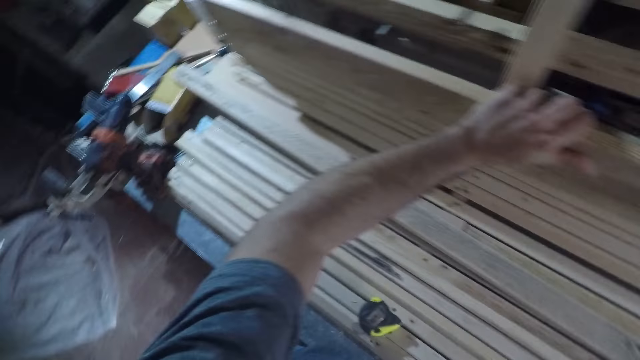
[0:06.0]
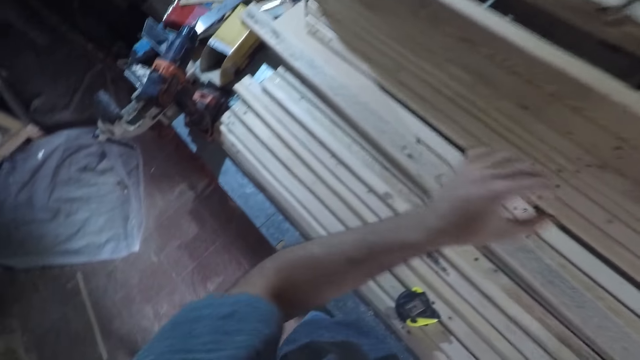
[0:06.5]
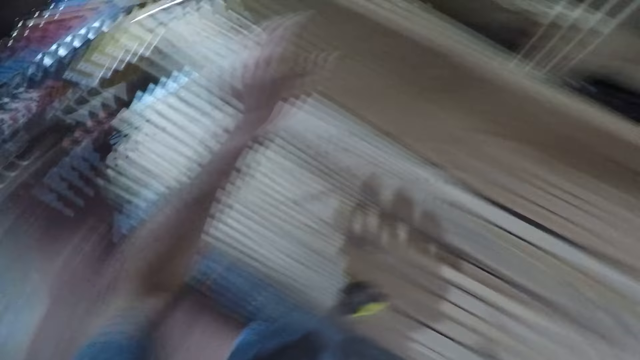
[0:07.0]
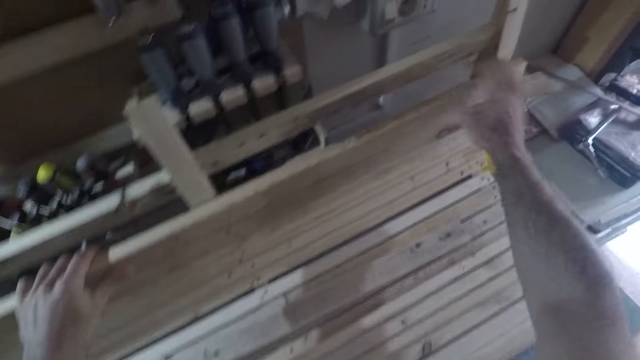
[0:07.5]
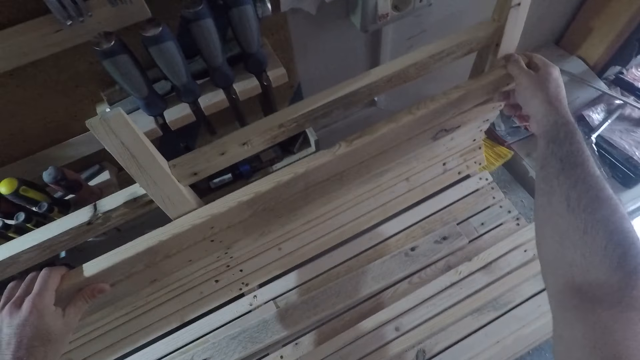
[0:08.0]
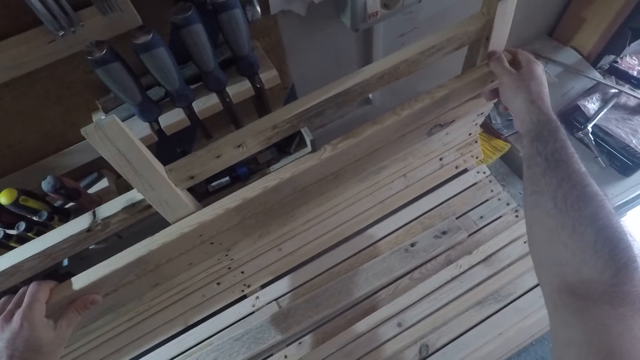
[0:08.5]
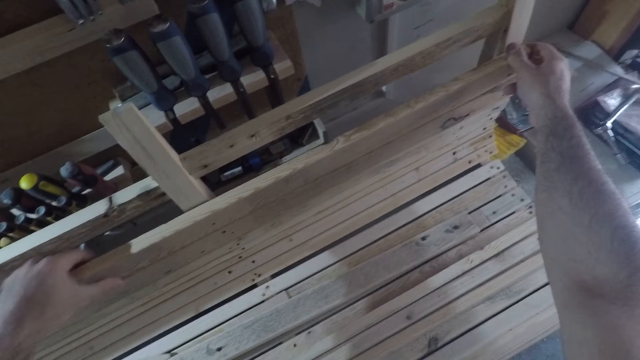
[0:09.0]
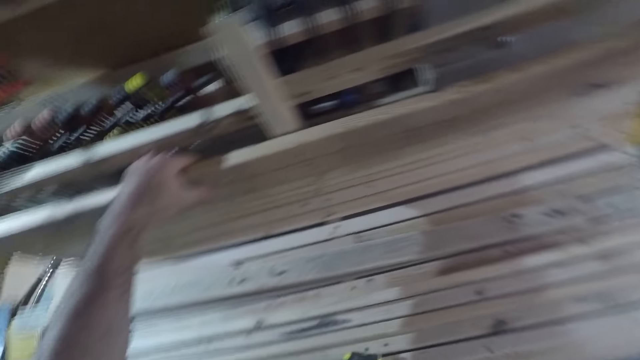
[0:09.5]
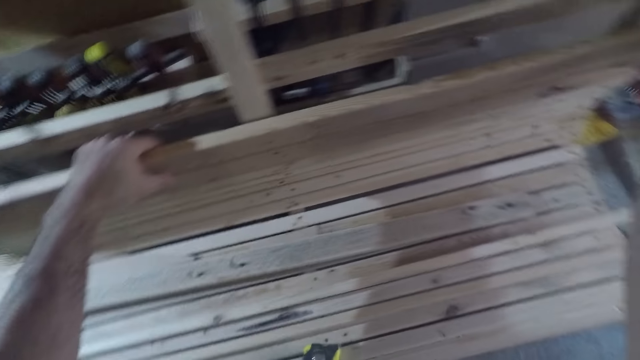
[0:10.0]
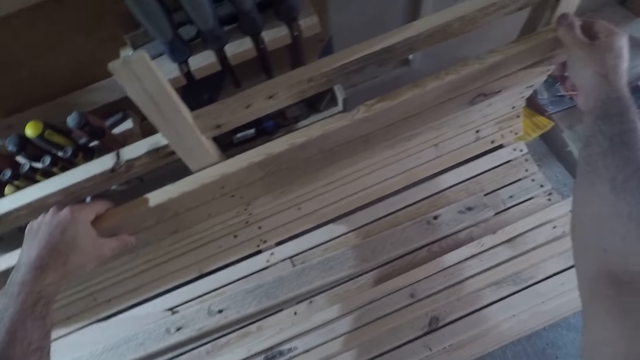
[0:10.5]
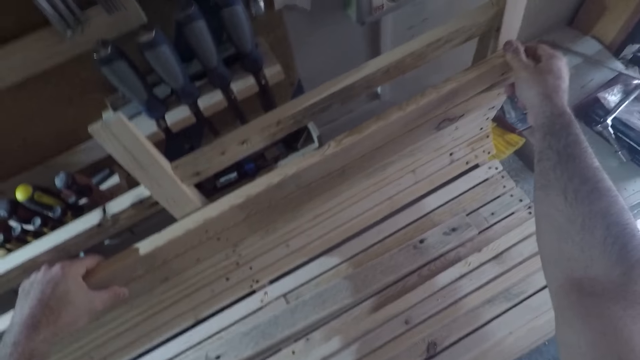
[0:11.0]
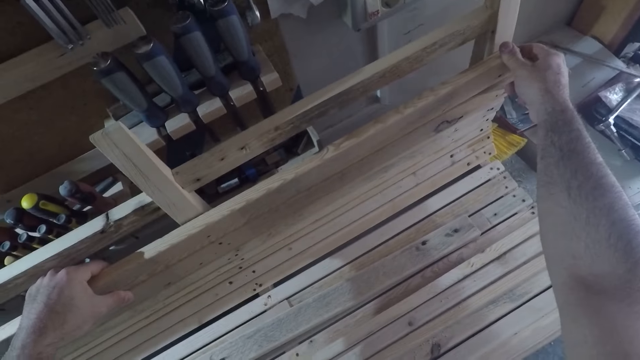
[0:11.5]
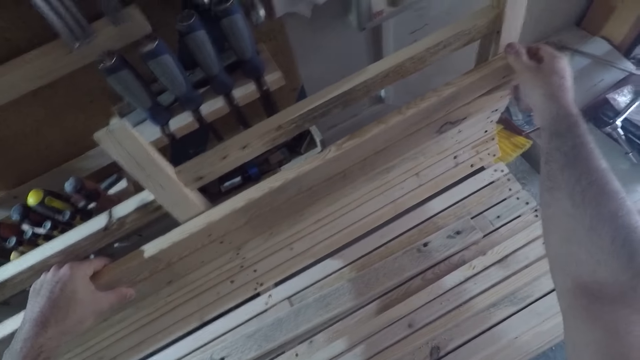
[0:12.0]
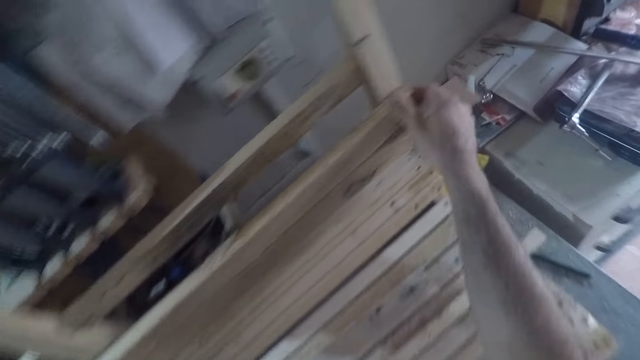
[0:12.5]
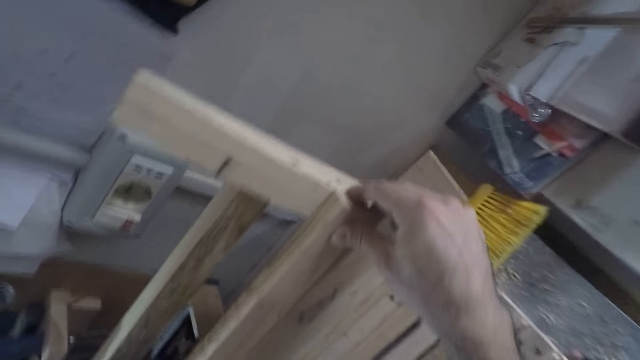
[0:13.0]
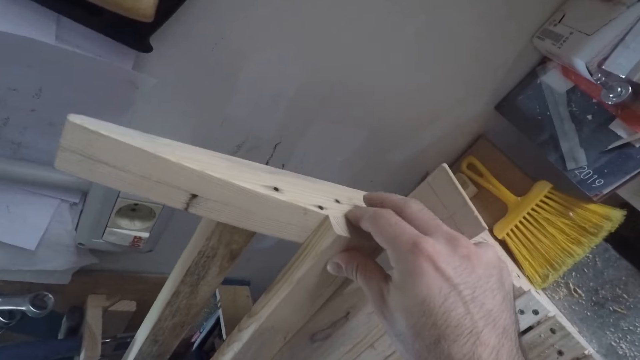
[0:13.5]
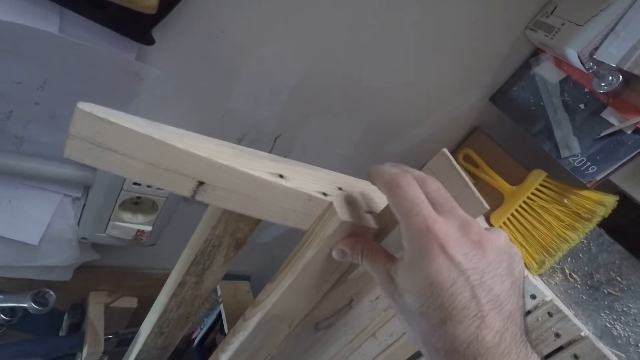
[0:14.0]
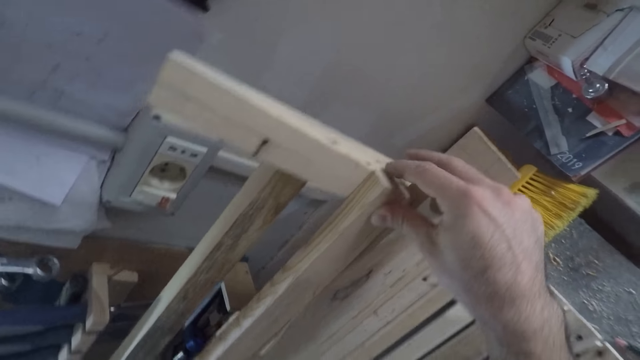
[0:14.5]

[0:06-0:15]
The camera wearer aligns pressure treated wood on the furniture.

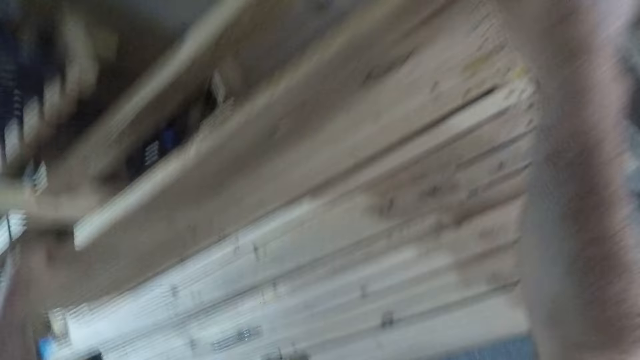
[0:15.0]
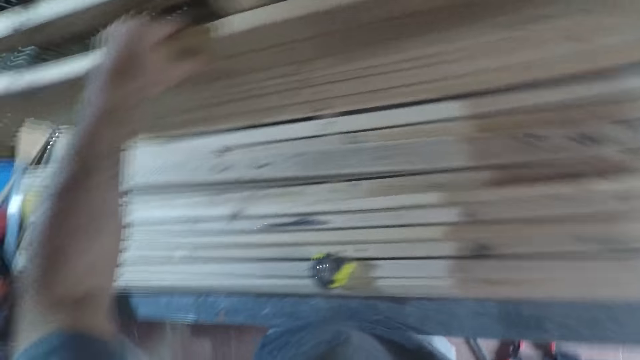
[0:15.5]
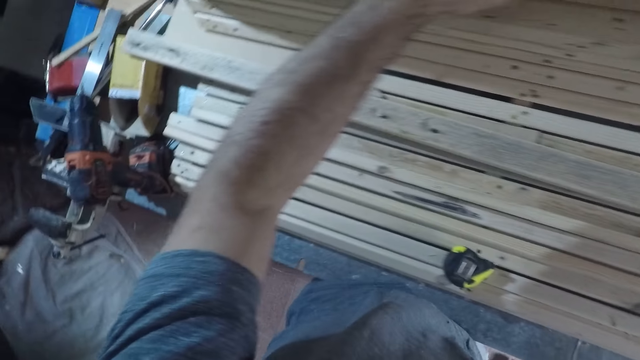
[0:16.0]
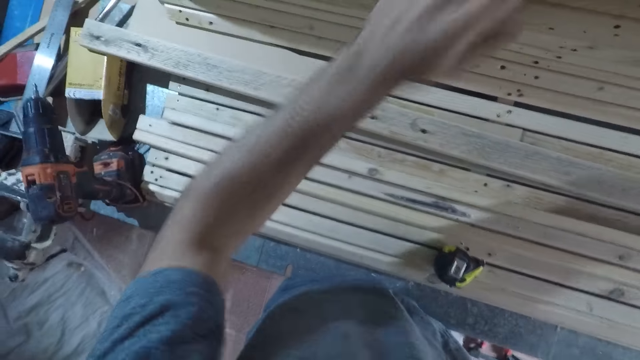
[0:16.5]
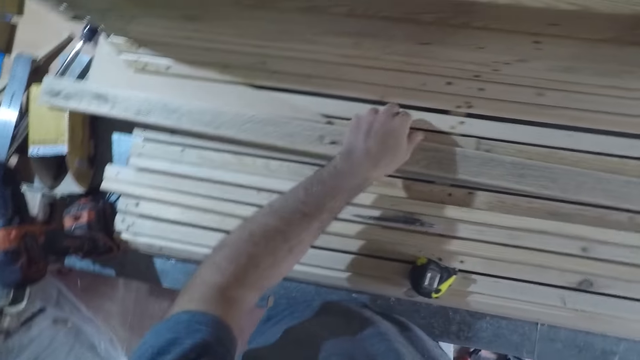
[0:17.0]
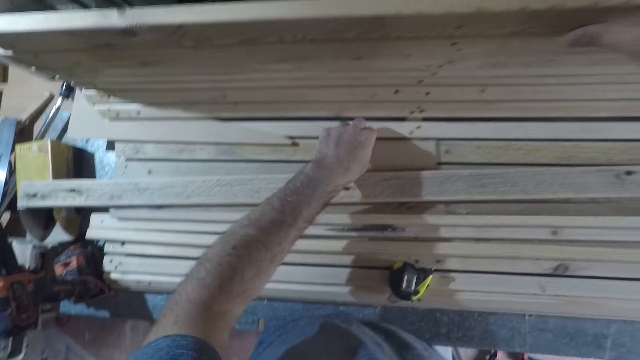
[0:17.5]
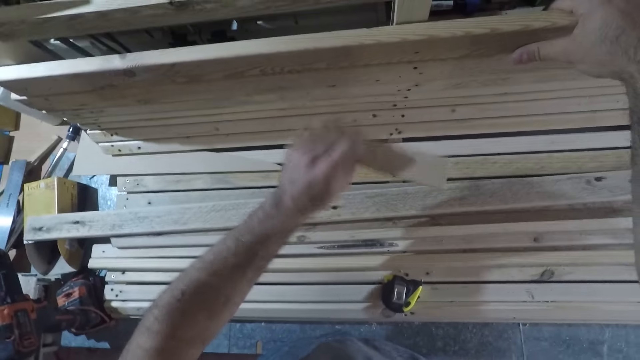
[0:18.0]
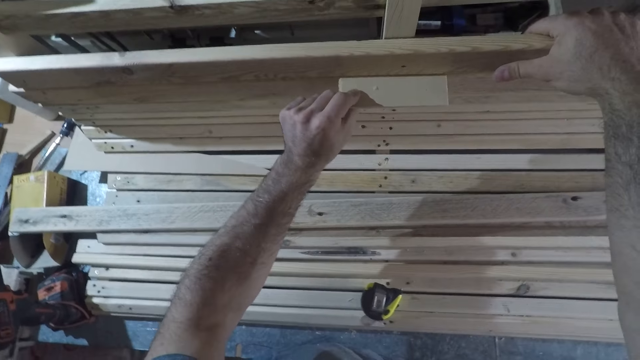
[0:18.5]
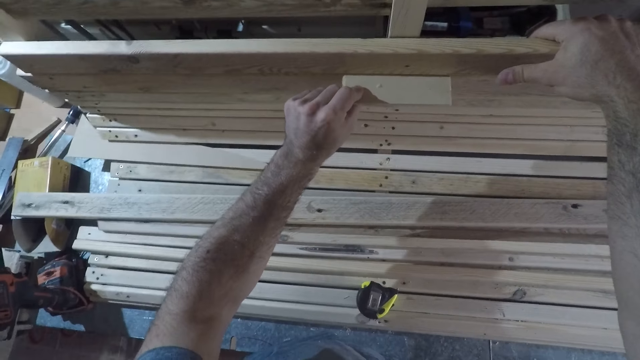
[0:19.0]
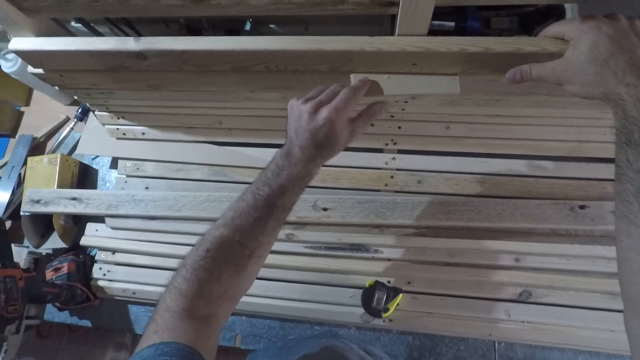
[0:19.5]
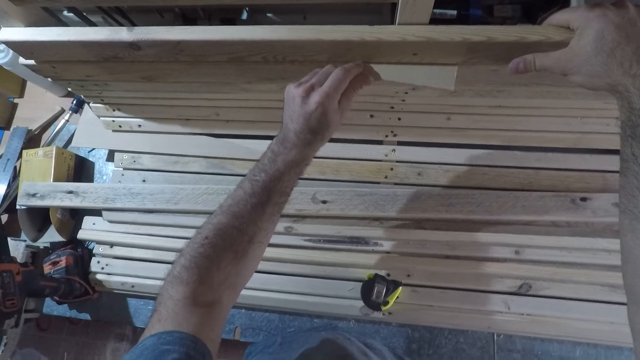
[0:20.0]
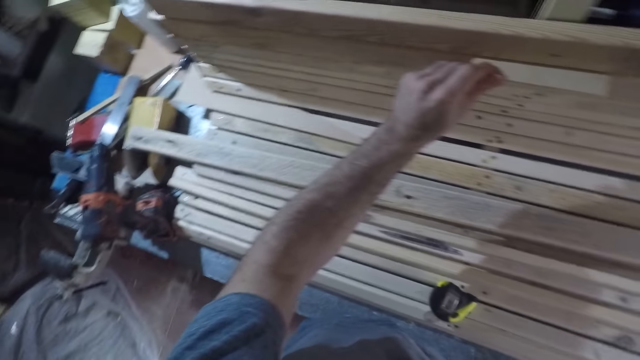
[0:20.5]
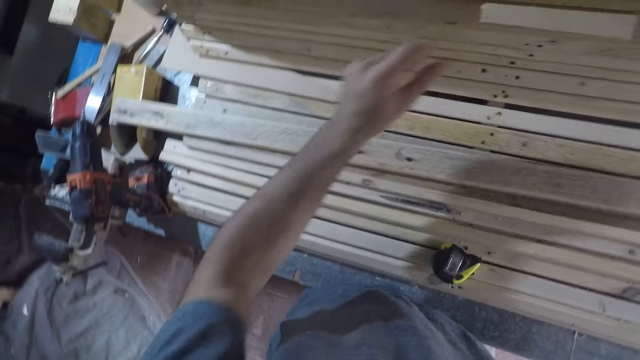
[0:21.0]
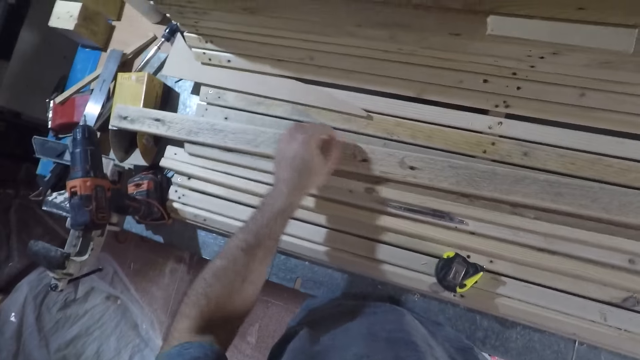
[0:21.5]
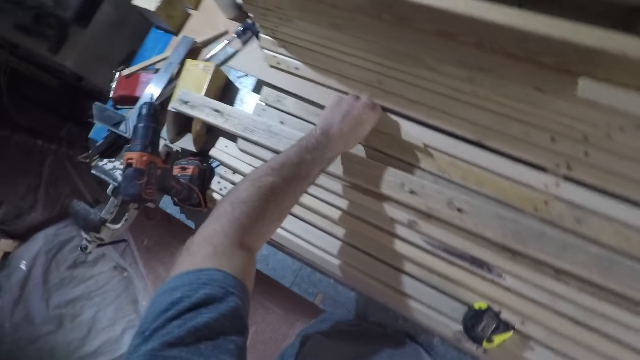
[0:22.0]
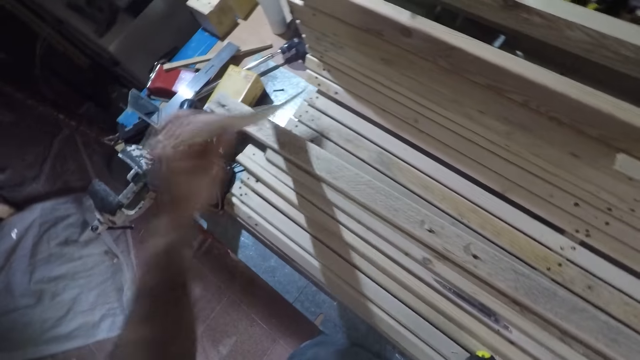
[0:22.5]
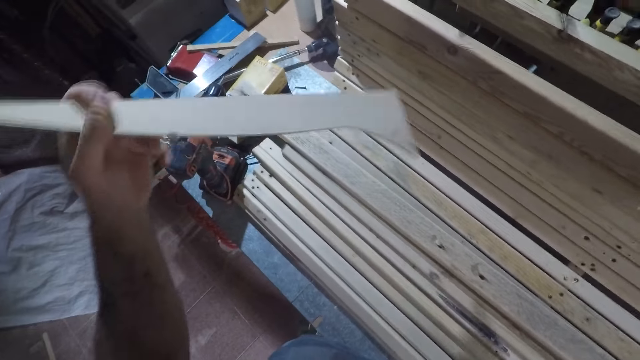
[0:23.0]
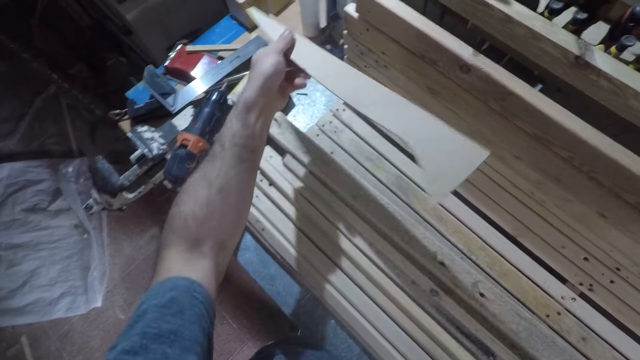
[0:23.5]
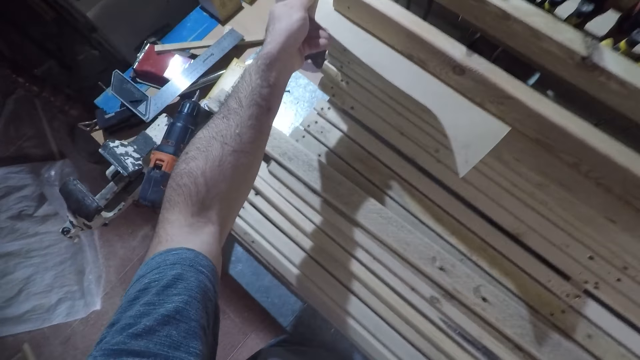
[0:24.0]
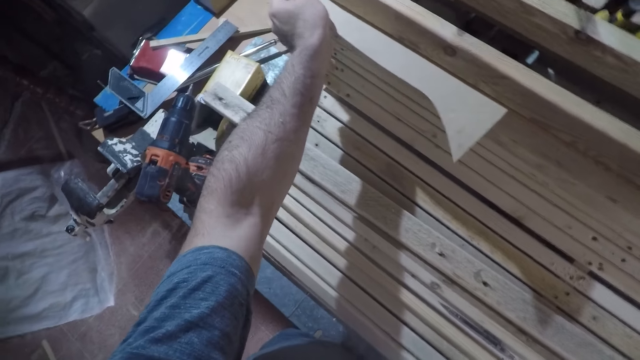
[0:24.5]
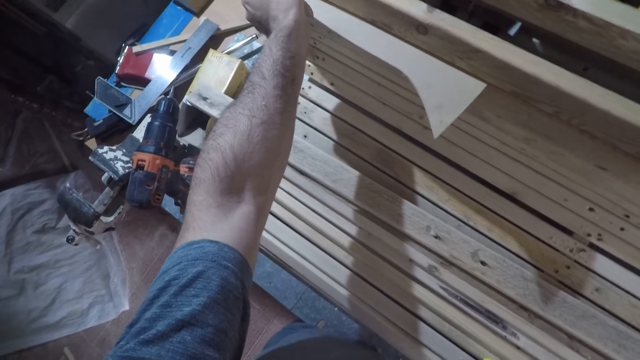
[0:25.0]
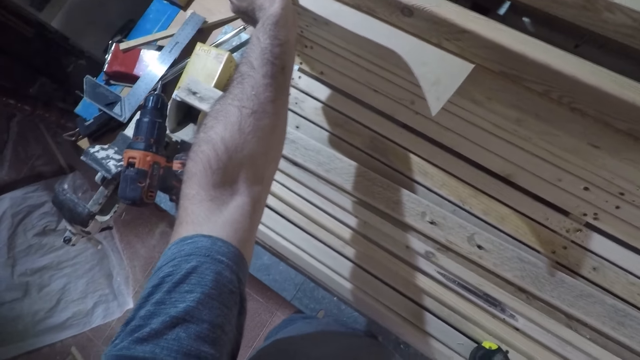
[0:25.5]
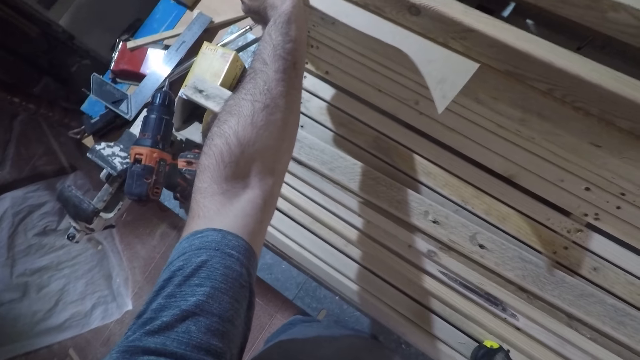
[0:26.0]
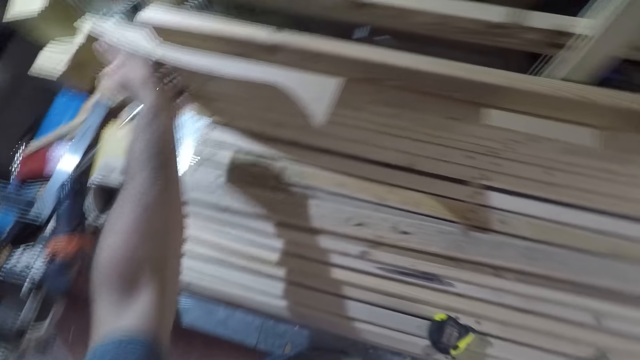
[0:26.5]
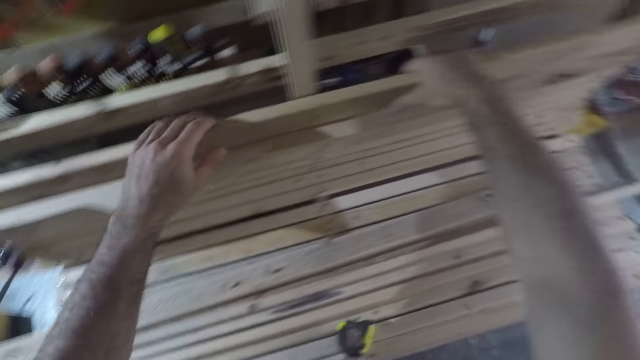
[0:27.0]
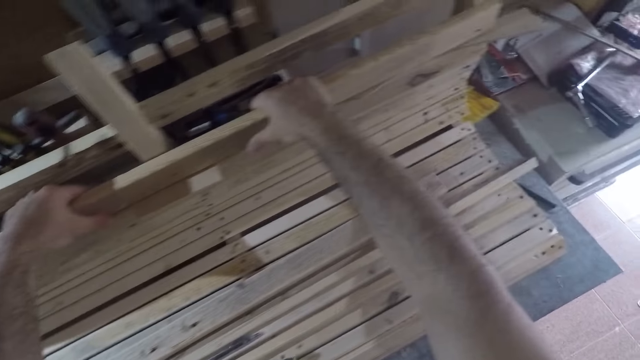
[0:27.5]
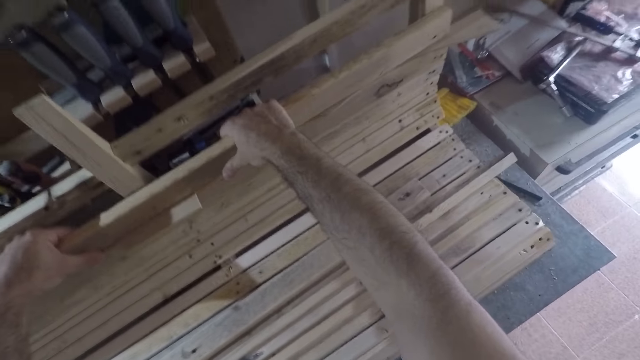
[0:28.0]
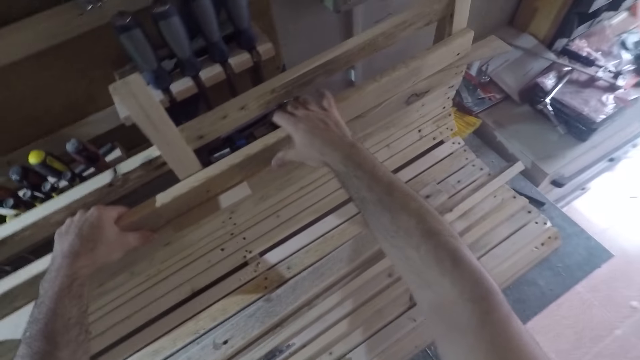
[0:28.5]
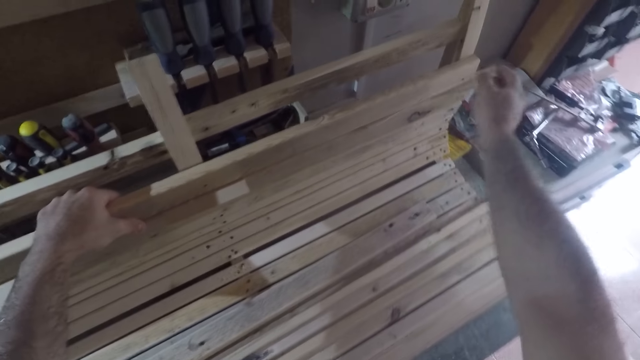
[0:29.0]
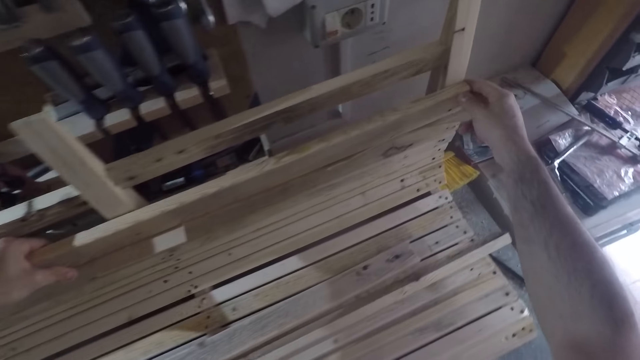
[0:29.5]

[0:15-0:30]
The camera wearer moves a wood piece with his left hand. He picks a smaller wood piece with his left hand. He places the smaller wood piece in between the wood frame, under a pressure treated wood. He picks another wood piece with his left hand. He places the wood piece in between the wood frame, under the pressure treated wood. He holds the wood piece on top of the wood frame with his hands. He aligns the pressure treated wood on the furniture.
